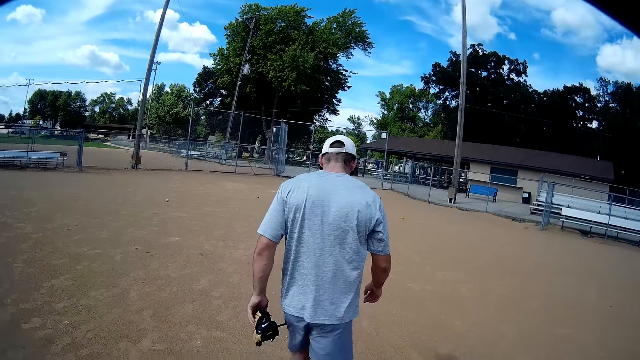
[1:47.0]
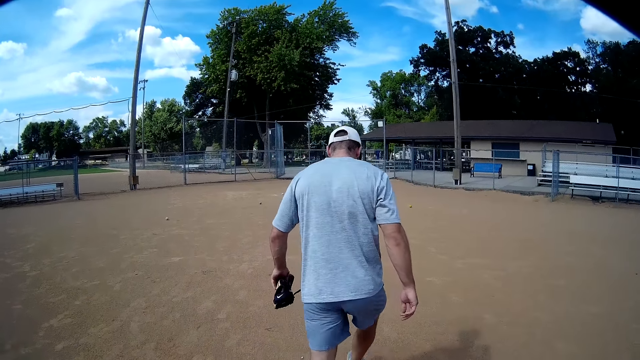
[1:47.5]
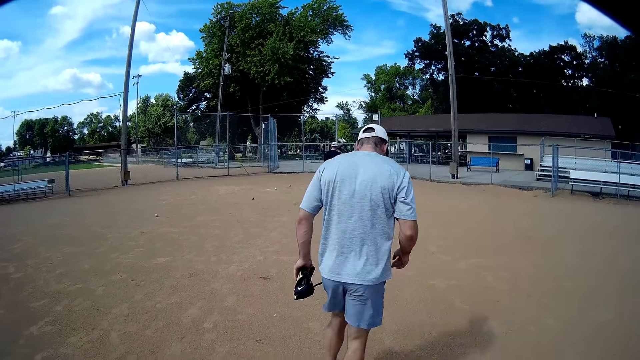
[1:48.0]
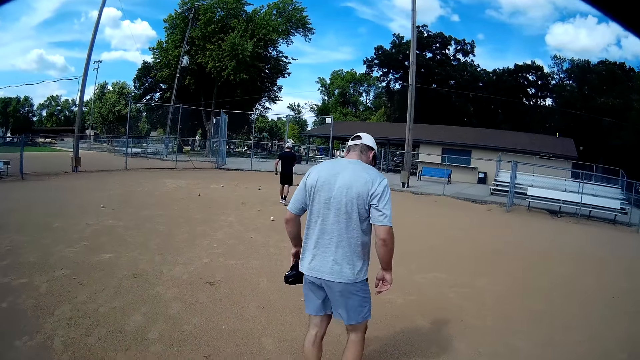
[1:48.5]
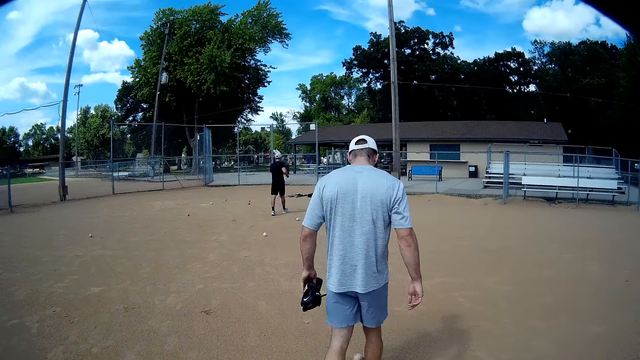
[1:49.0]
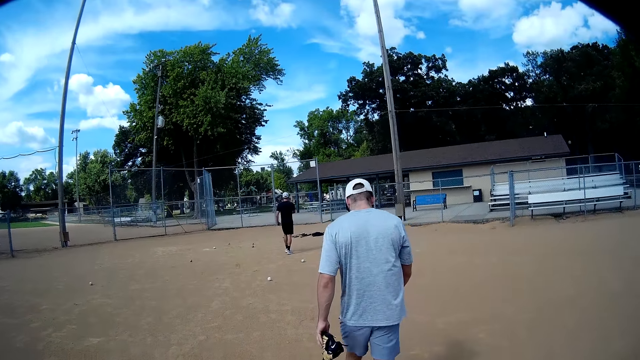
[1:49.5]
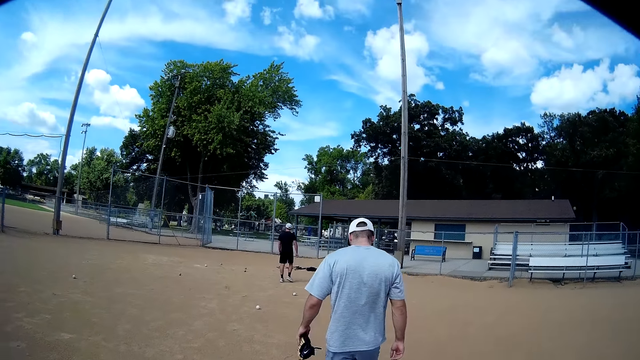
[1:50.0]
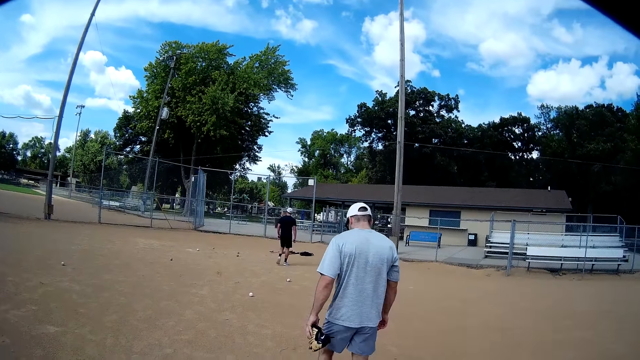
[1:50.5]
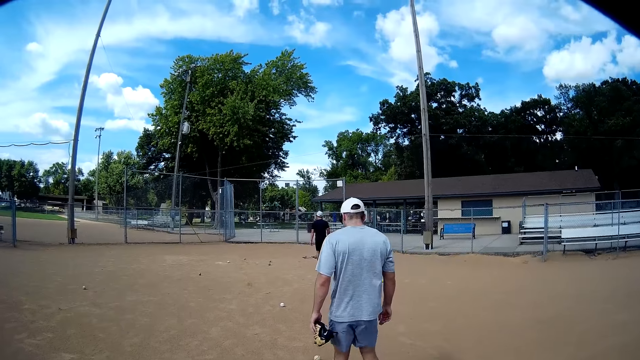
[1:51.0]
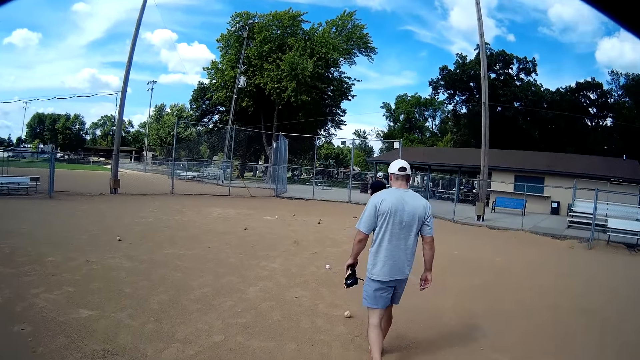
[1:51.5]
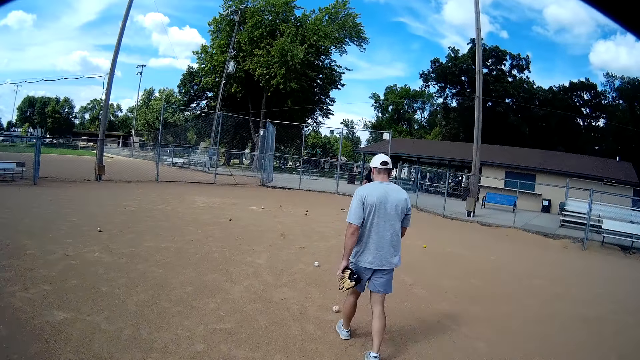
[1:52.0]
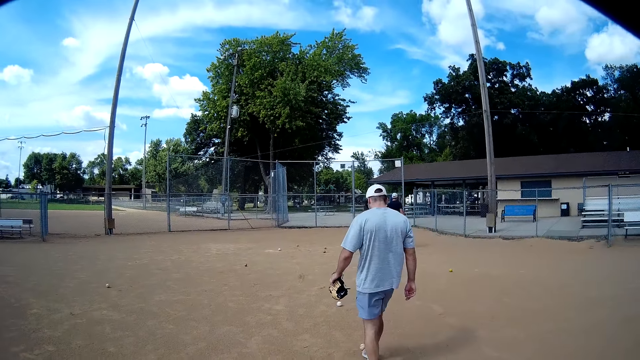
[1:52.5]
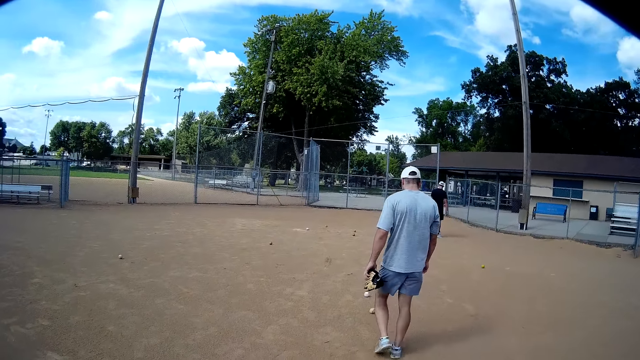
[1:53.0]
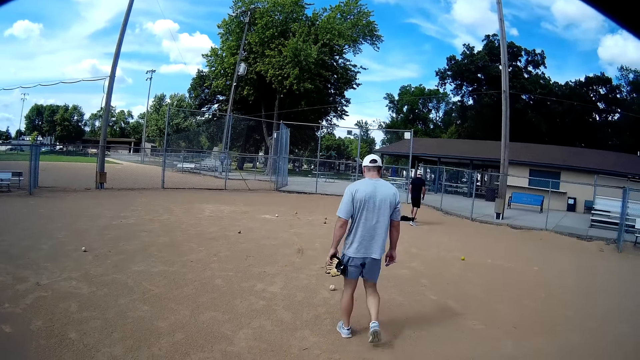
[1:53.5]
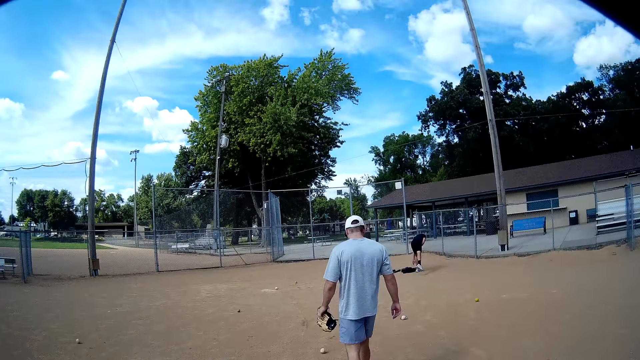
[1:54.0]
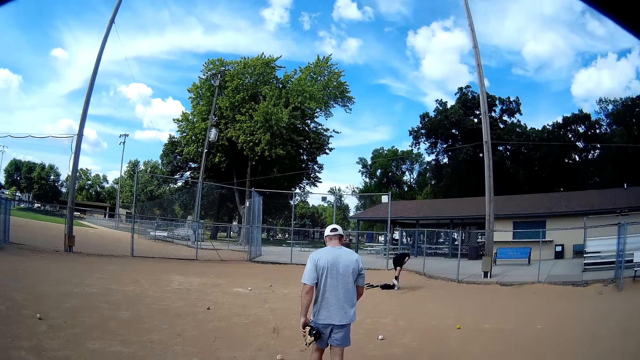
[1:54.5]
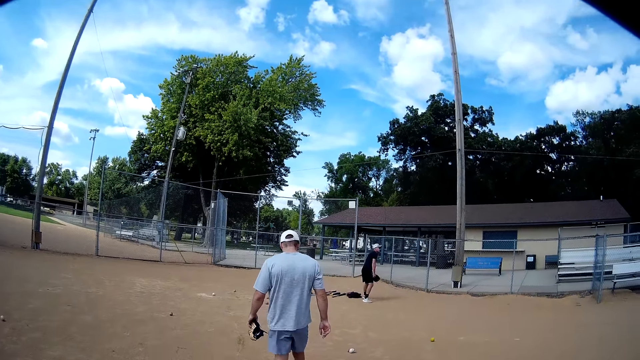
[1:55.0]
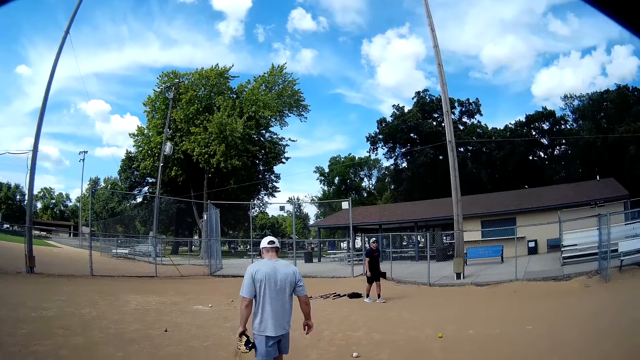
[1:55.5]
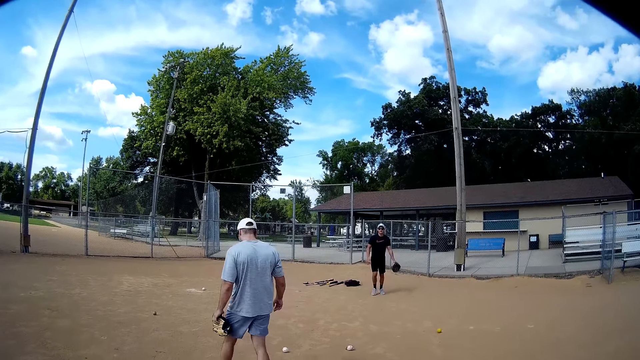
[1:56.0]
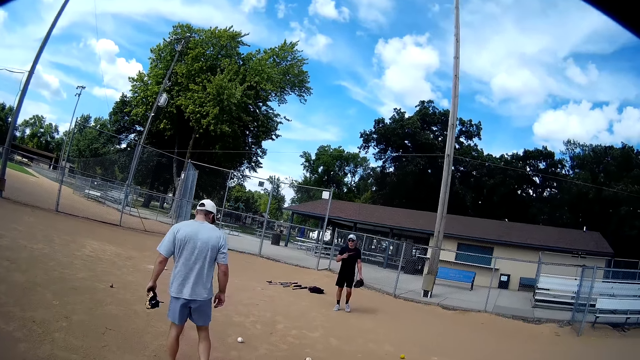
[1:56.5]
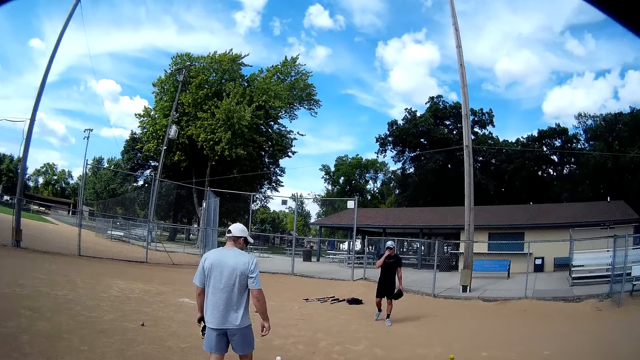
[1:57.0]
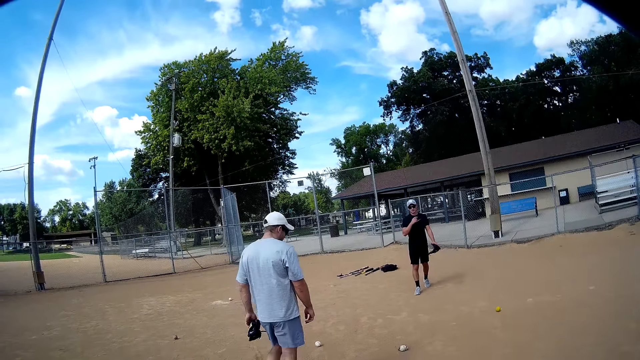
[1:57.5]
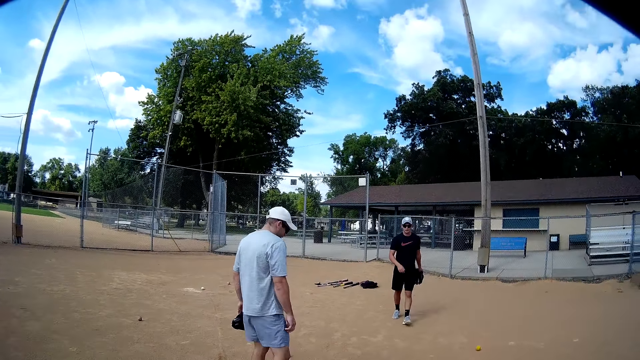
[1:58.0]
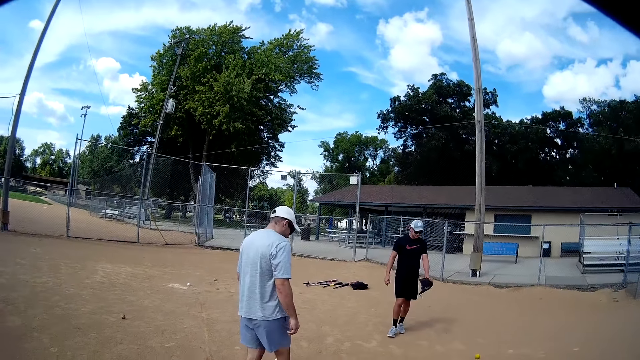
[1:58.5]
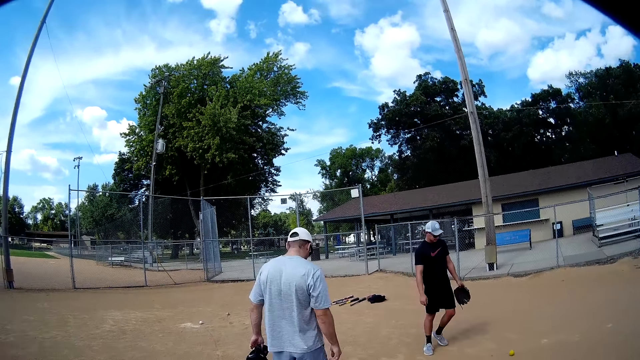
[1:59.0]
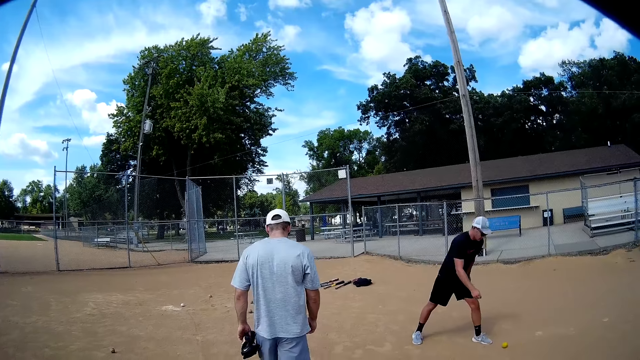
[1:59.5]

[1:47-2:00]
A man kicks the ball and walks toward the baseball. Another man bends, picks up baseball gloves from the ground and stands up. He walks around the field, holds his face with his hand, pulls his hand off his face and walks around the field.

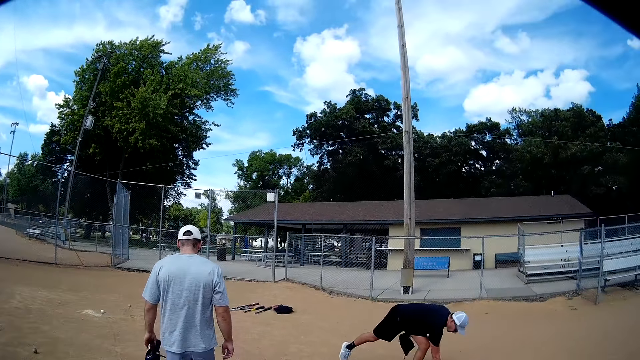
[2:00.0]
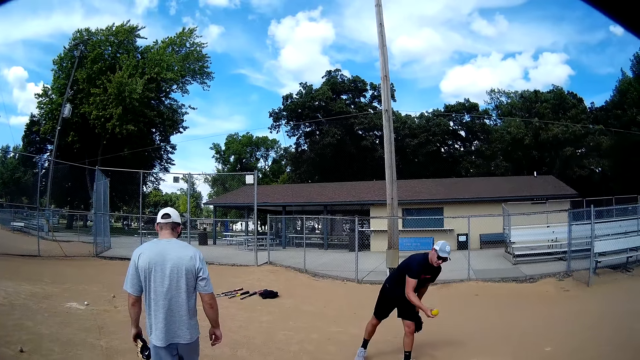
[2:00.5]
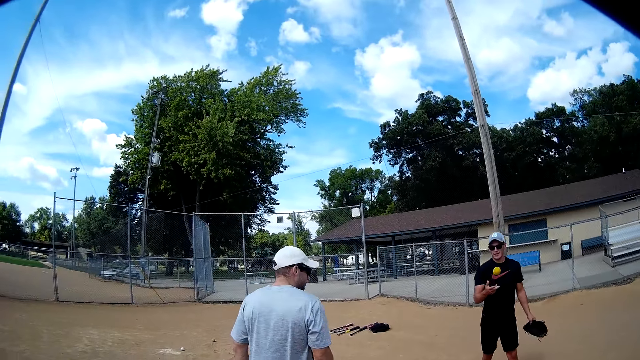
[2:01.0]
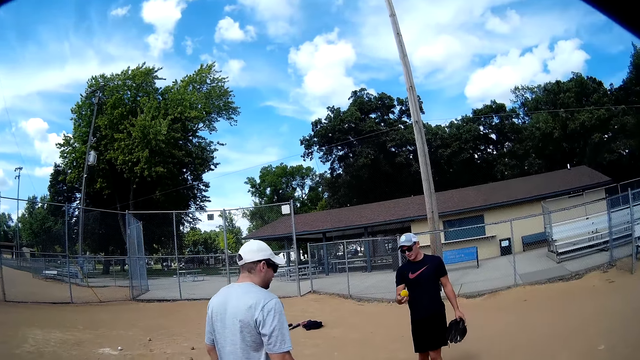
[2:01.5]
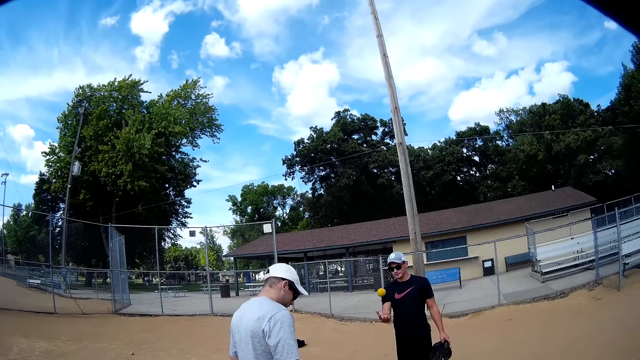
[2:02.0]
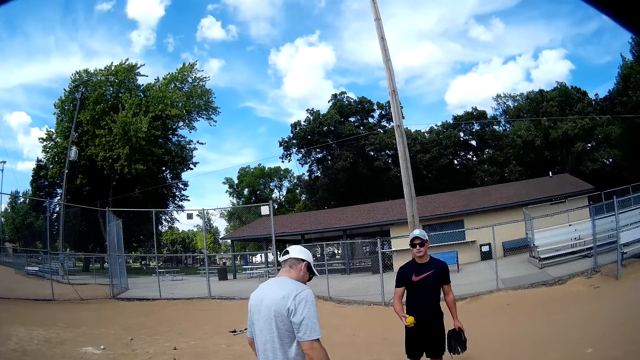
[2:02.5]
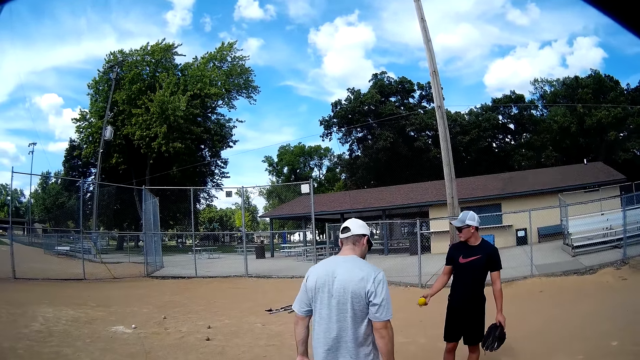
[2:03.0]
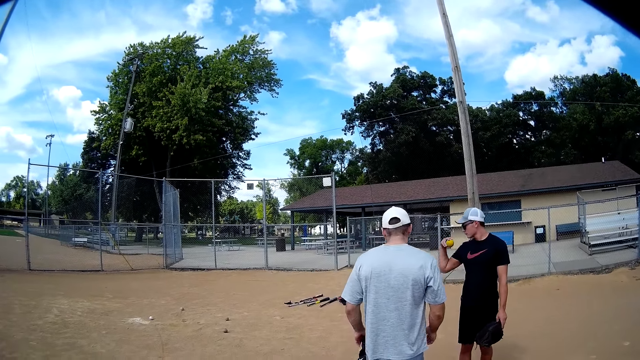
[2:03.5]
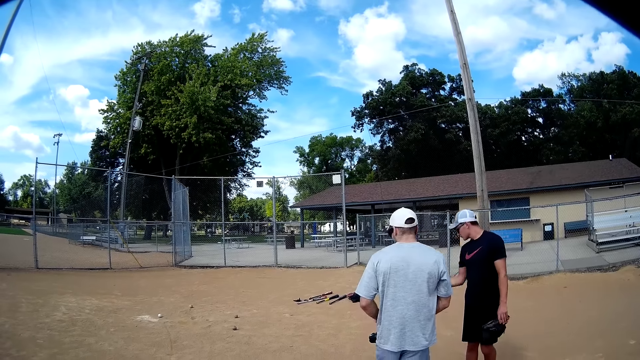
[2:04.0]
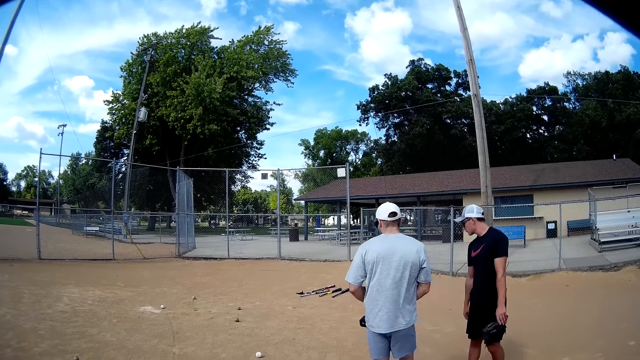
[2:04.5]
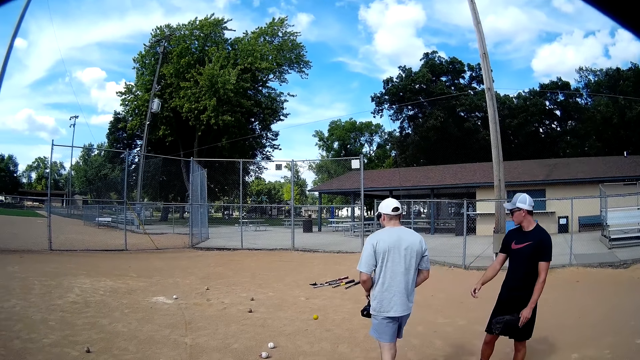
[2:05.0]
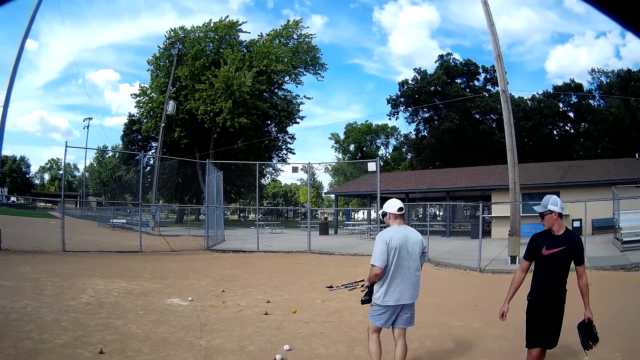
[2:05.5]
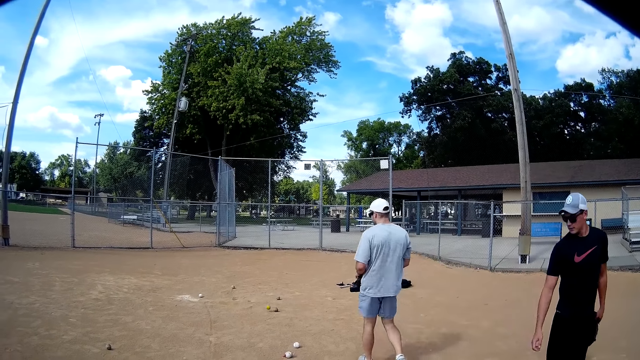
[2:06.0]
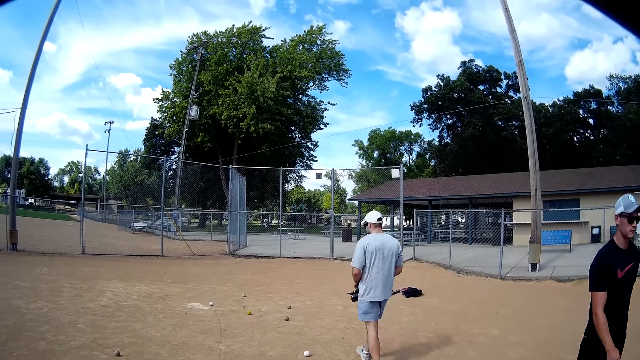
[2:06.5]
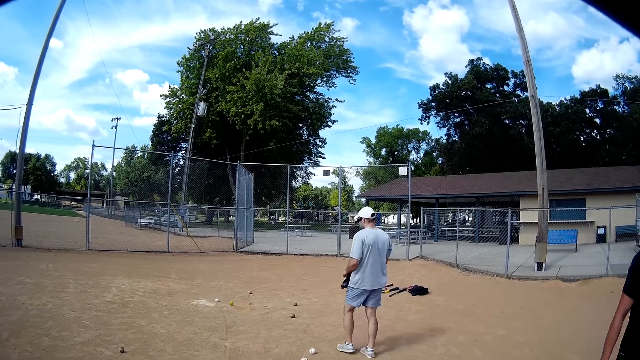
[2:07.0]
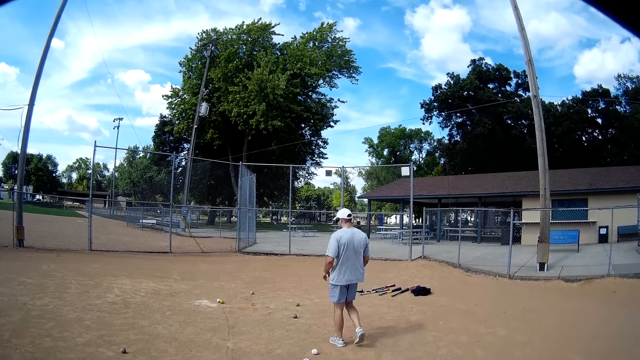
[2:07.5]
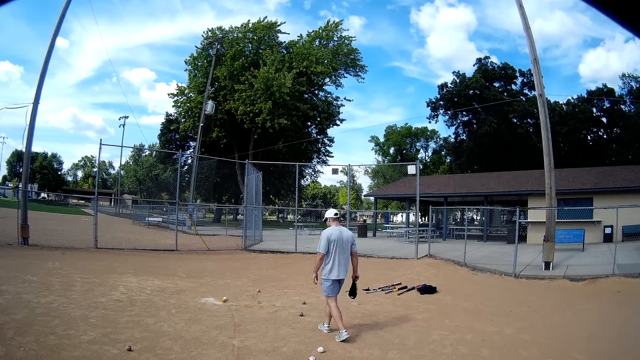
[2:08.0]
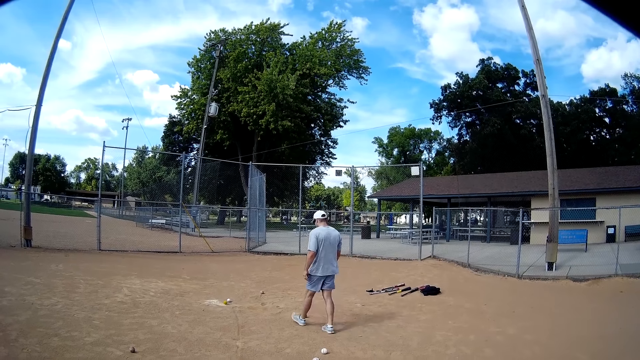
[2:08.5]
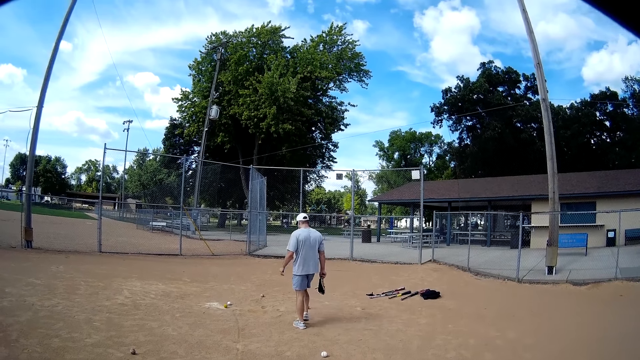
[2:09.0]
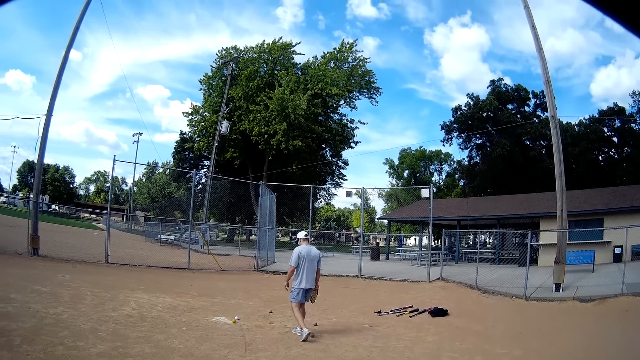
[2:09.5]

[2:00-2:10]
A man picks up a baseball from the ground with his right hand. The man bends and stands up. Another man stands up. The first man throws the baseball, catches the baseball, walks around the field, throws the baseball and catches the baseball. The other man walks around the field. The first man throws the baseball on the ground. The other man walks toward the baseball. The first man walks away from the other man. The other man walks around the field.
